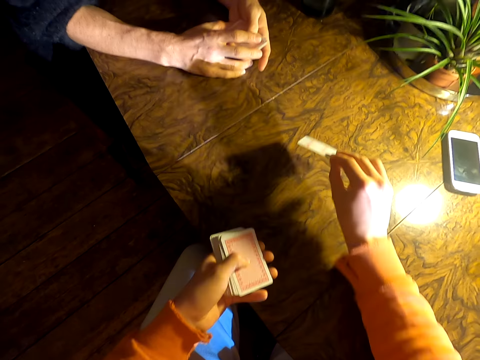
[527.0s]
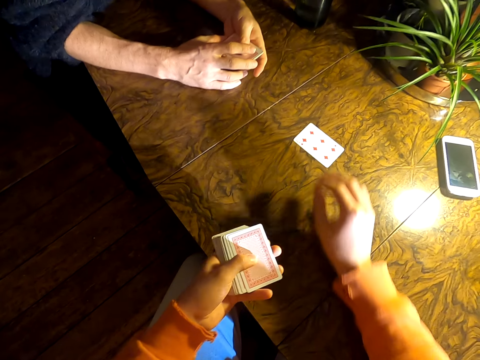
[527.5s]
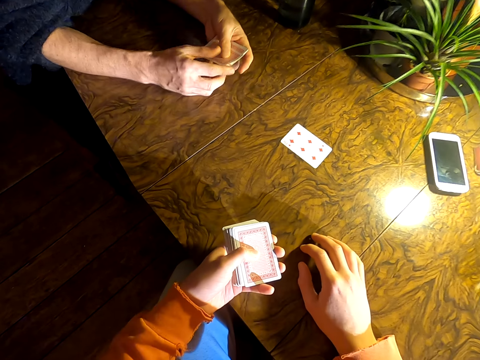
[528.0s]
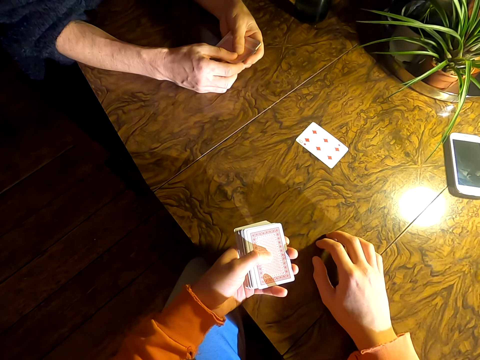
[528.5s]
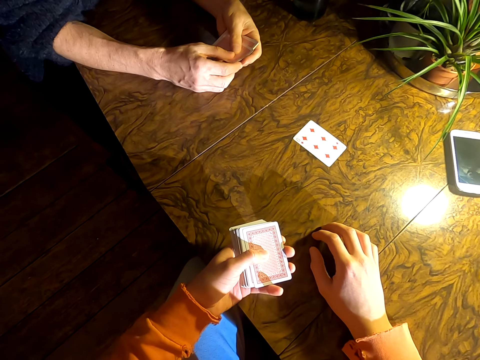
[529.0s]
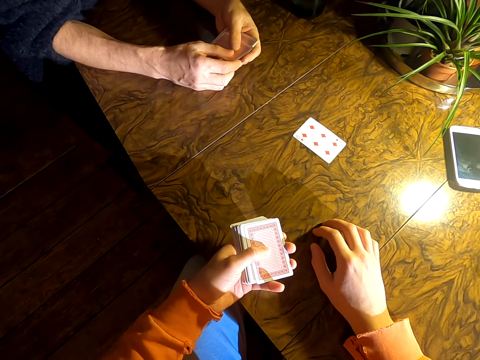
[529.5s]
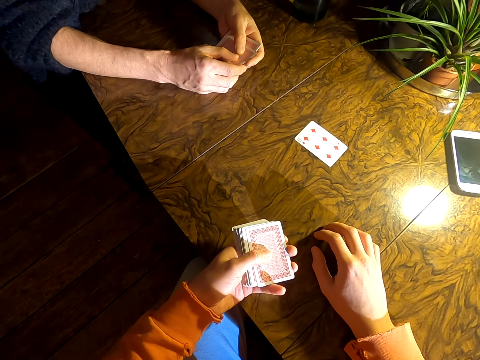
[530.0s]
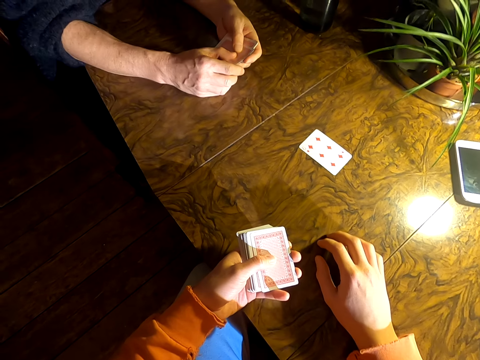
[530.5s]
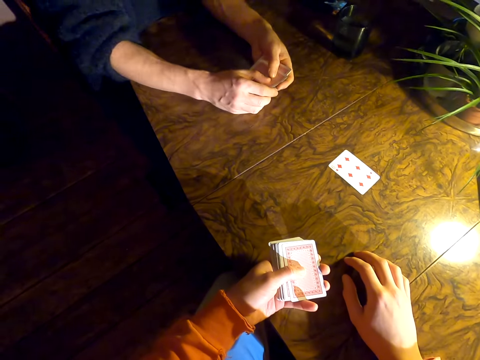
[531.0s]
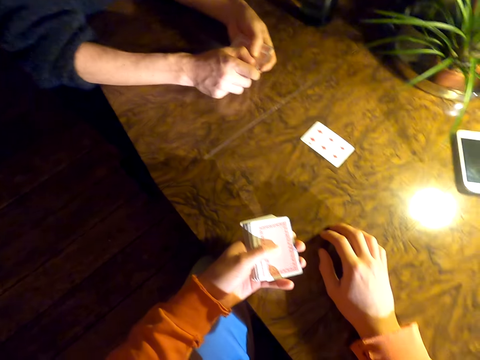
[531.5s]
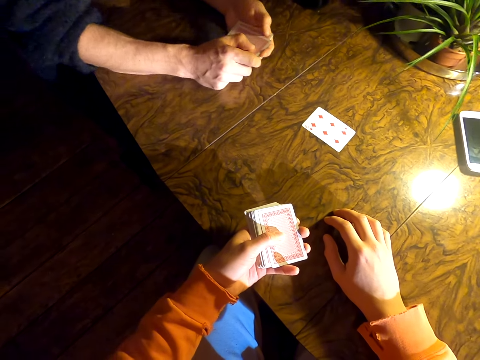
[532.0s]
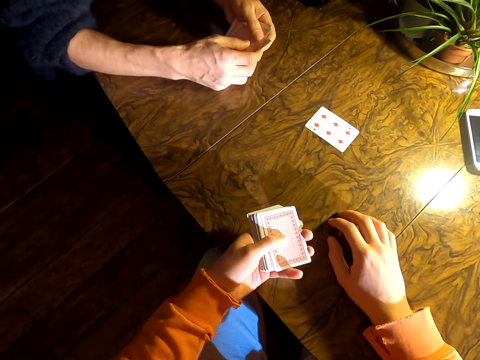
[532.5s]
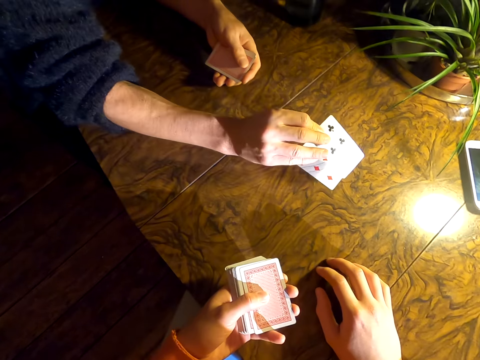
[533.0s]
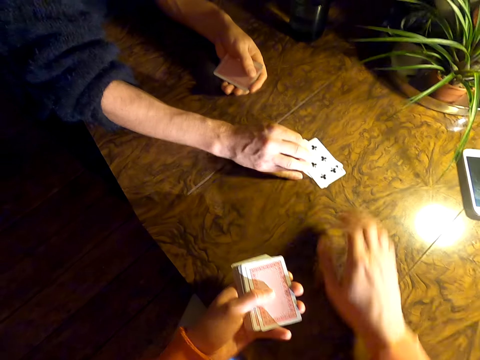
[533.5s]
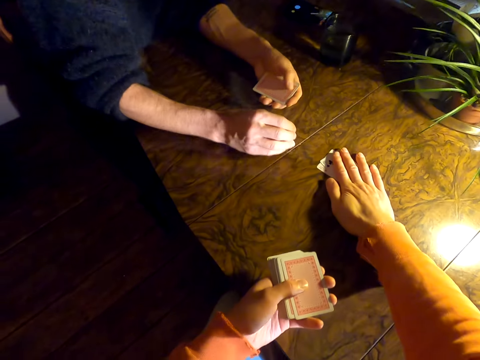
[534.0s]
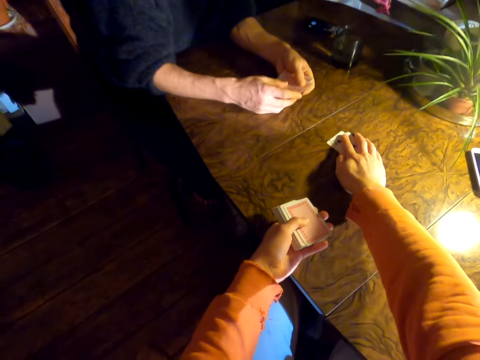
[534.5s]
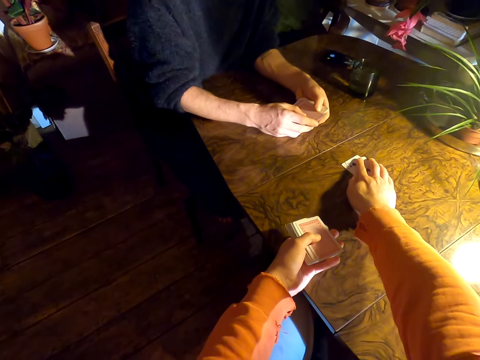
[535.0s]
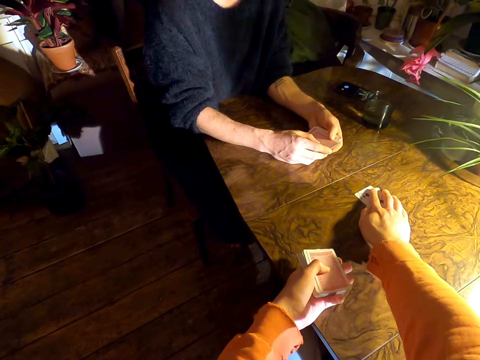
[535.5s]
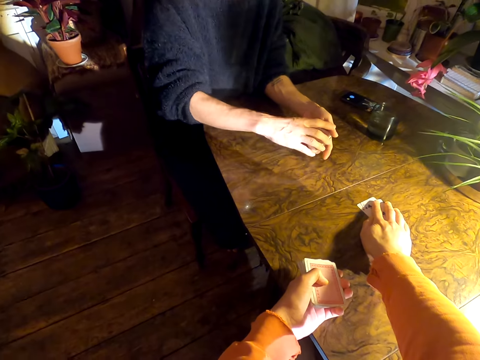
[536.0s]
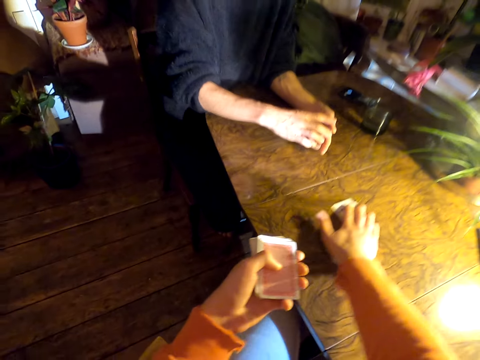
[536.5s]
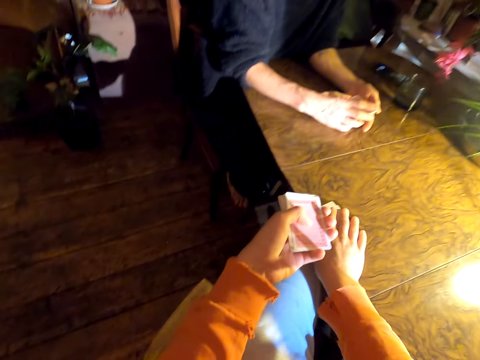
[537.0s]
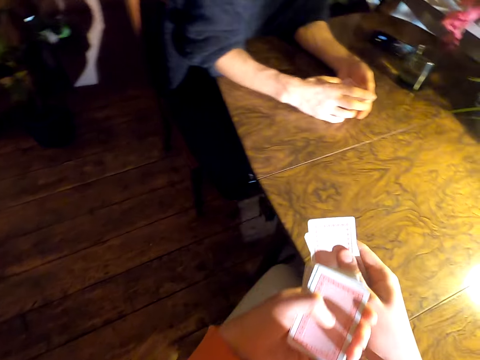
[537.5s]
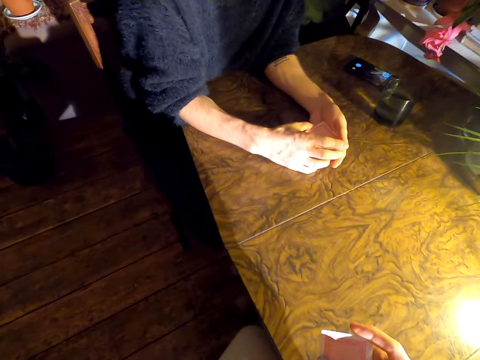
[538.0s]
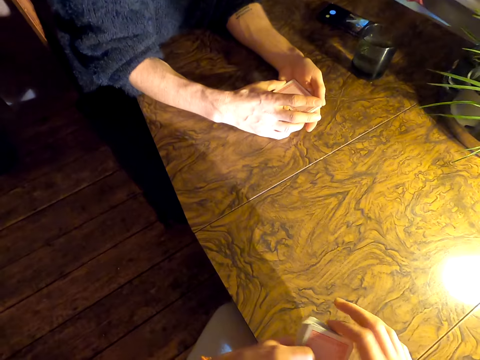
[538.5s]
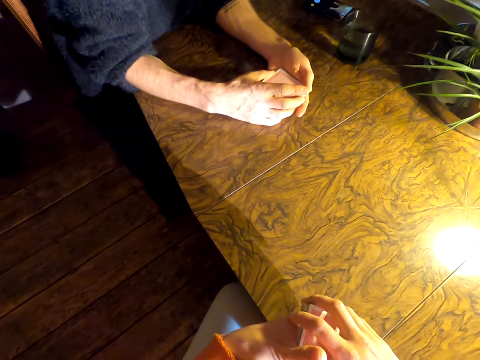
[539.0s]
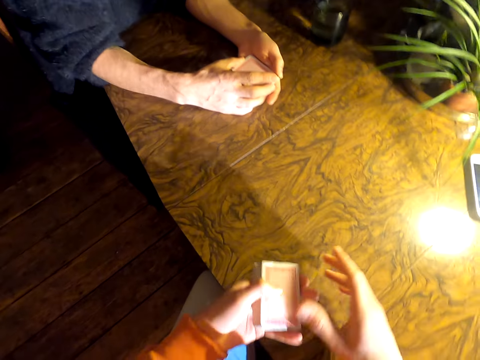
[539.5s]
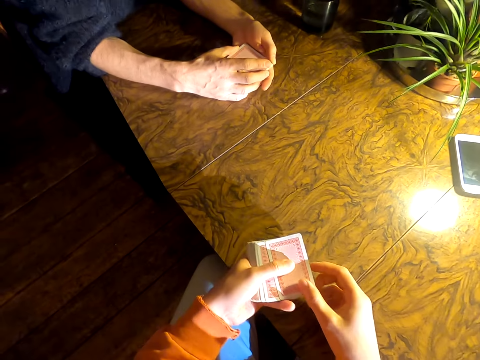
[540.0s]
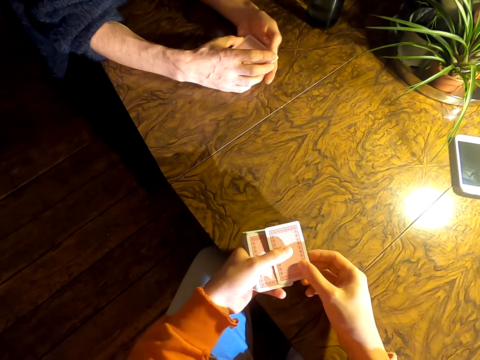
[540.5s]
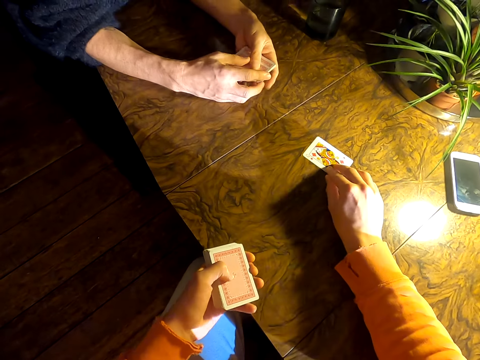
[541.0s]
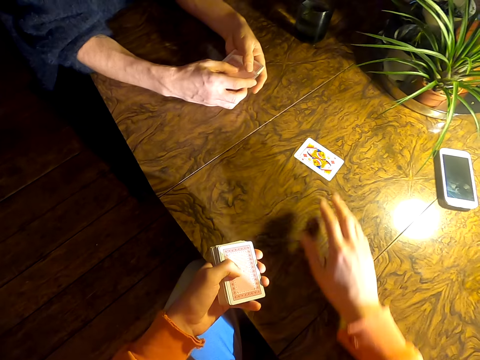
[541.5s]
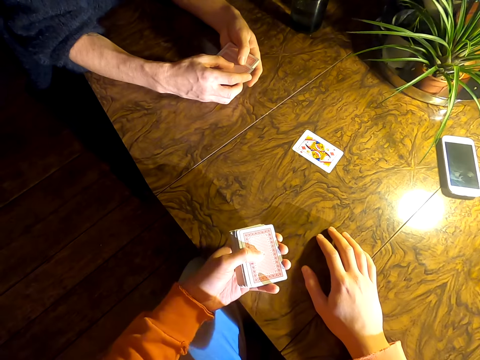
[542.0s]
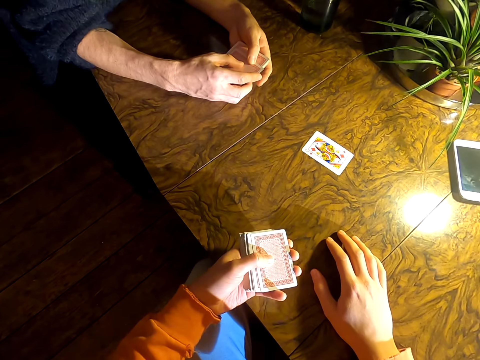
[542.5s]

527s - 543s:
The camera wearer puts a card on a table. He plays cards with a man. He looks around. He talks to the man. The man puts a card on the table. The camera wearer plays cards with the man. He puts a hand on the cards. He picks up the cards on the table. He arranges the cards in his left hand. He puts a card on the table. He plays cards with the man.

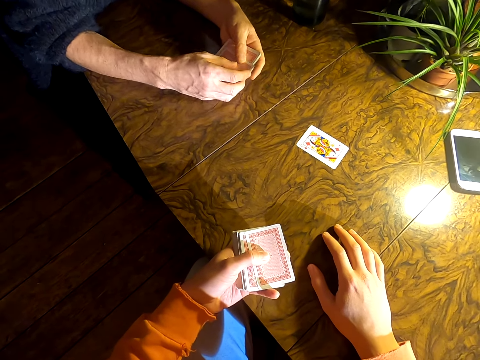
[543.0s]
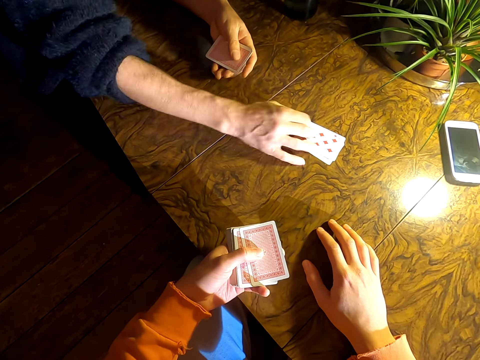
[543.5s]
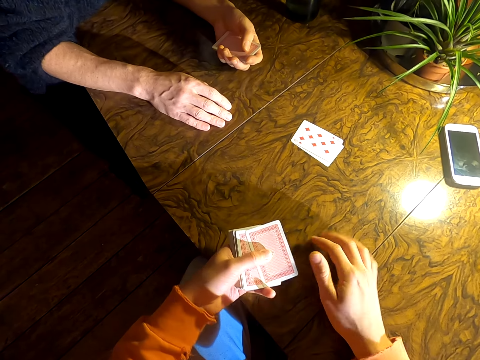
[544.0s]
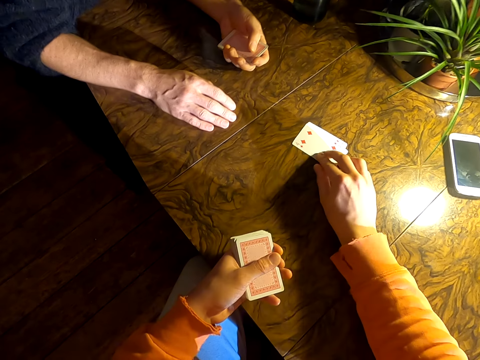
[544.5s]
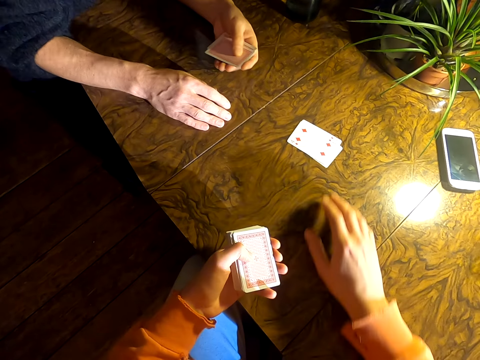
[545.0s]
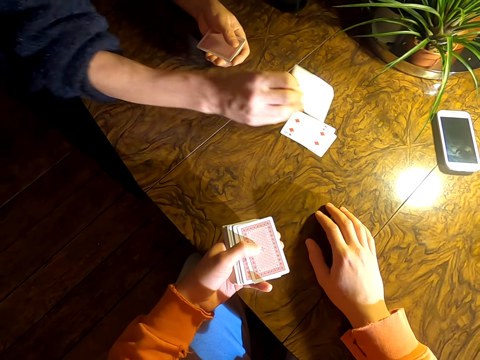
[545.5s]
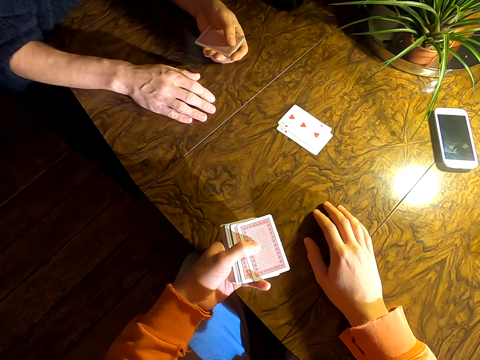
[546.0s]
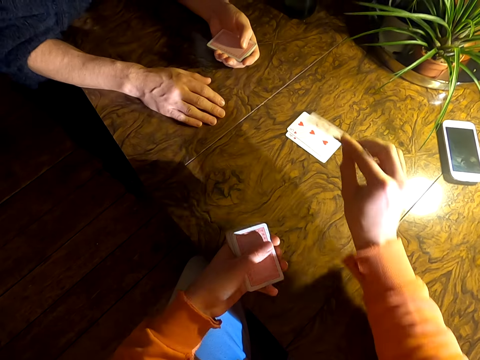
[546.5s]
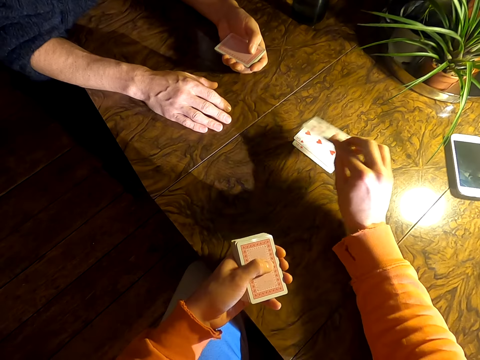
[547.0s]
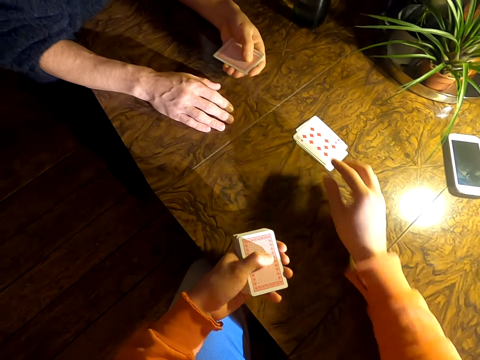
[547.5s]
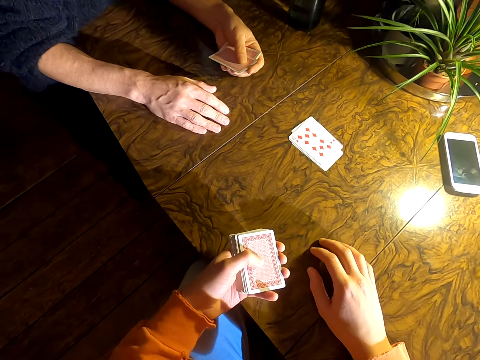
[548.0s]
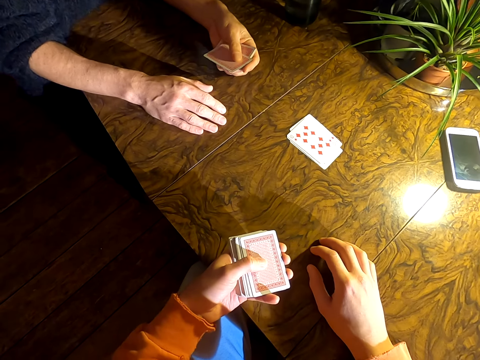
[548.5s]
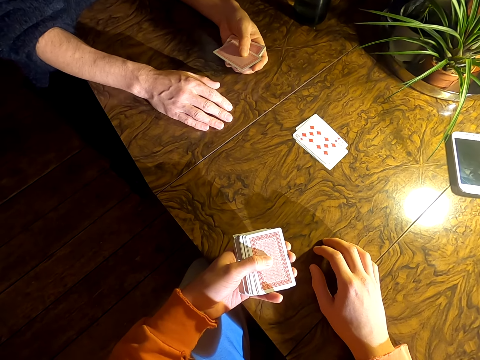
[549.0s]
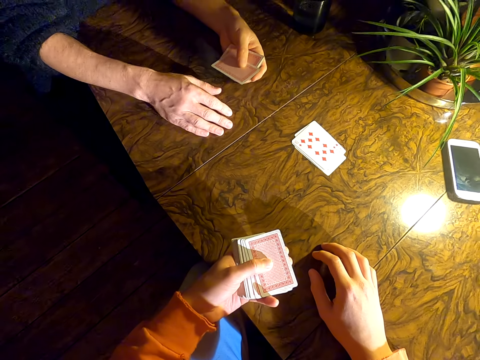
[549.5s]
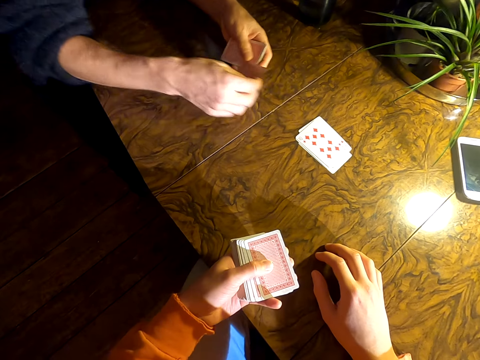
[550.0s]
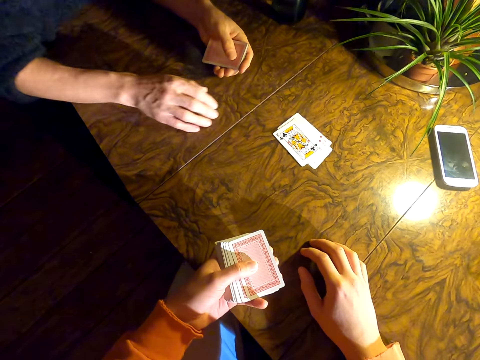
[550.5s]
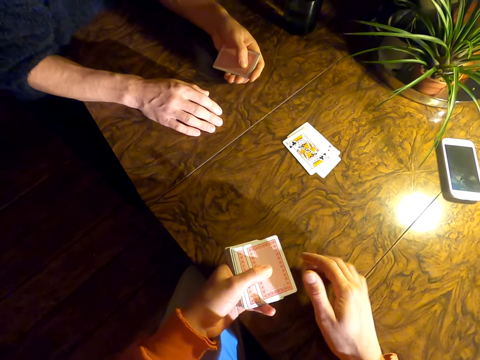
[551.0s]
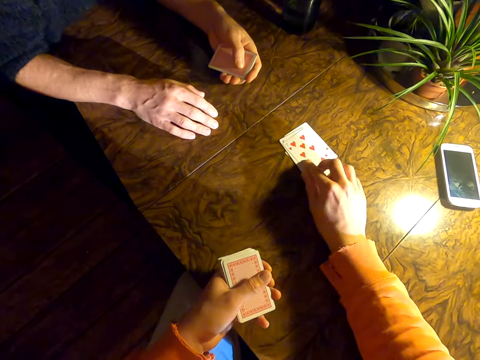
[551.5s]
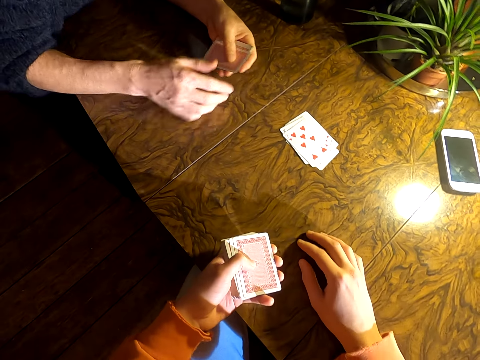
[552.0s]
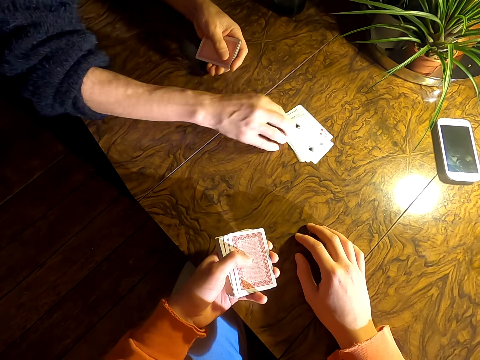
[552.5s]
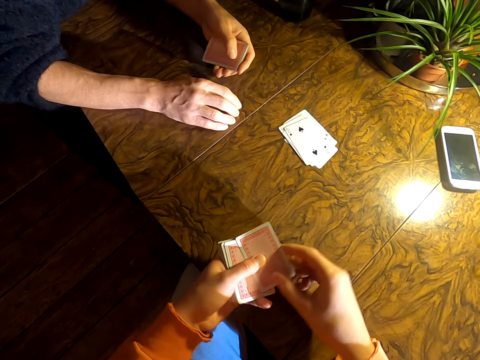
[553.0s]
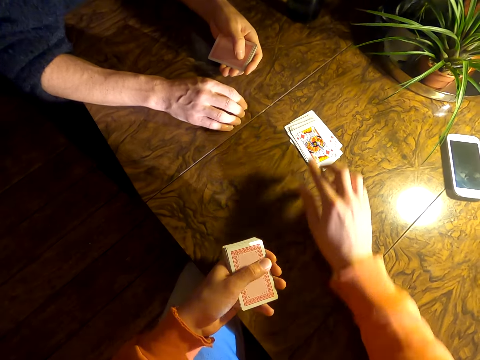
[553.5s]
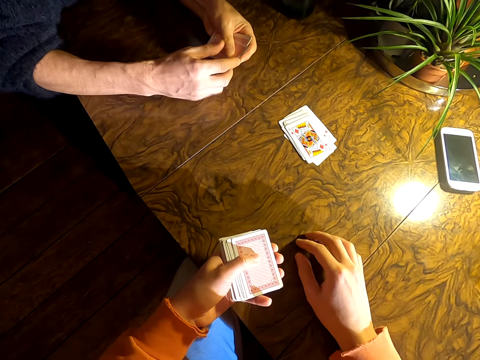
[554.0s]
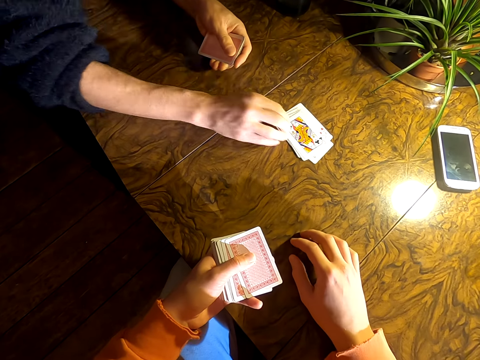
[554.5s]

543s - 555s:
A person puts a card on a table. The camera wearer puts a card on the table. The person puts a card on the table. The camera wearer puts a card on the table. They talk to the person. The person puts a card on the table. The camera wearer puts a card on the table. They play cards with the person.
